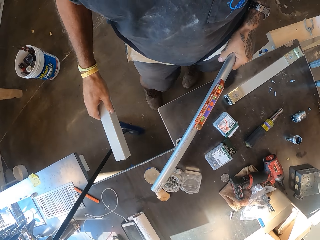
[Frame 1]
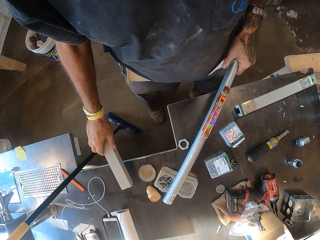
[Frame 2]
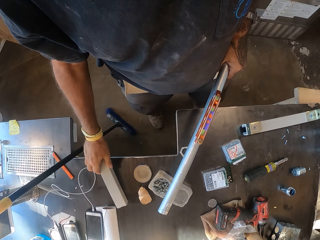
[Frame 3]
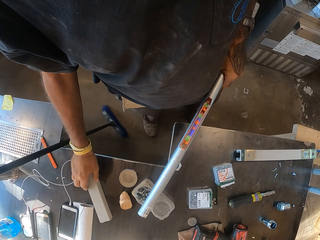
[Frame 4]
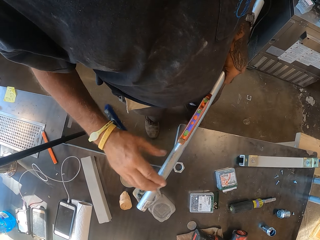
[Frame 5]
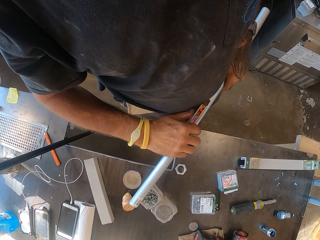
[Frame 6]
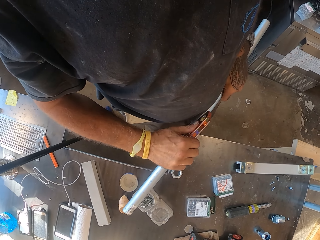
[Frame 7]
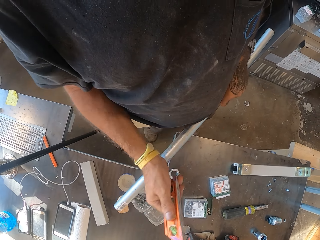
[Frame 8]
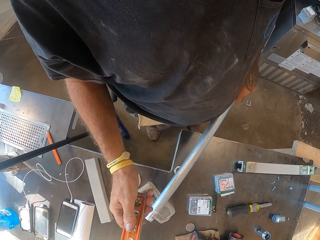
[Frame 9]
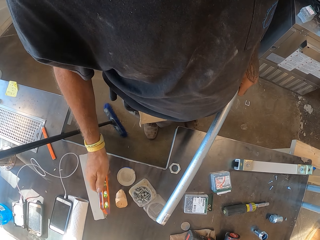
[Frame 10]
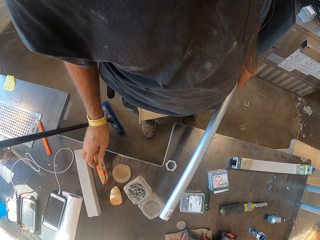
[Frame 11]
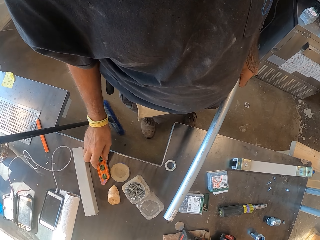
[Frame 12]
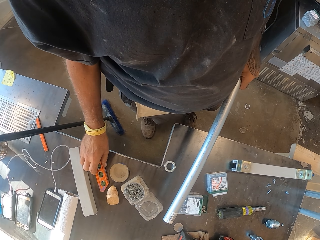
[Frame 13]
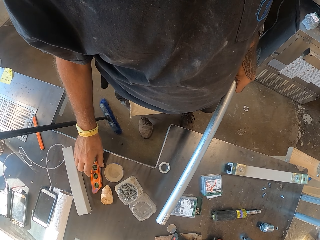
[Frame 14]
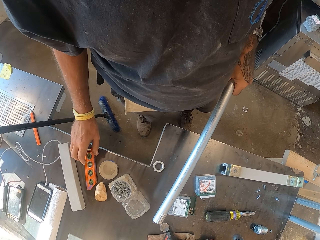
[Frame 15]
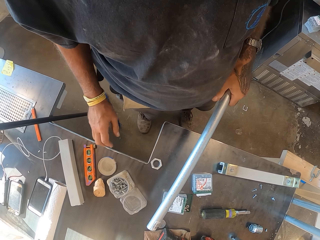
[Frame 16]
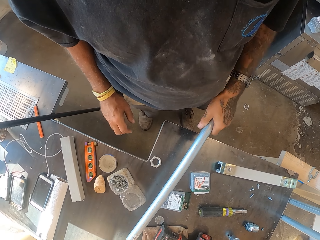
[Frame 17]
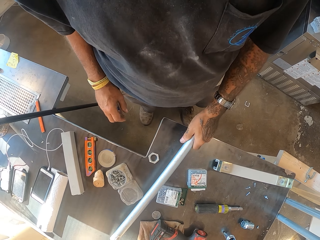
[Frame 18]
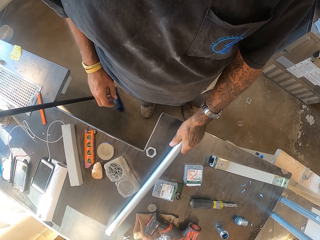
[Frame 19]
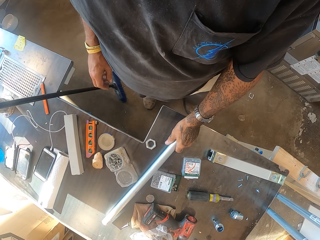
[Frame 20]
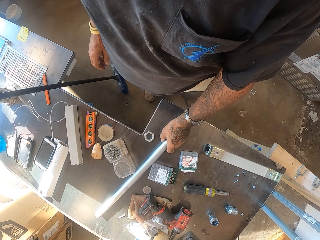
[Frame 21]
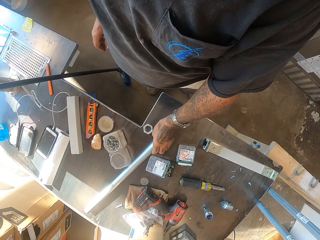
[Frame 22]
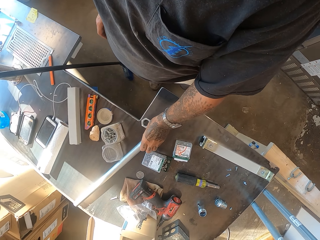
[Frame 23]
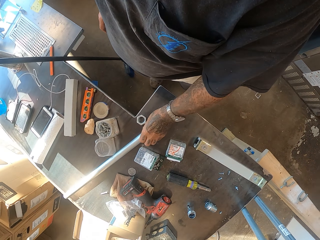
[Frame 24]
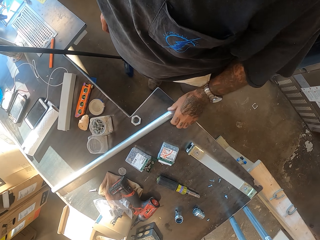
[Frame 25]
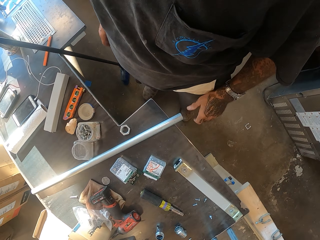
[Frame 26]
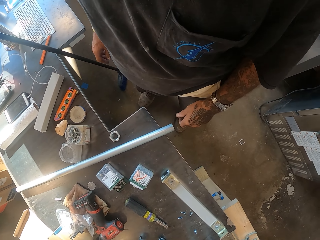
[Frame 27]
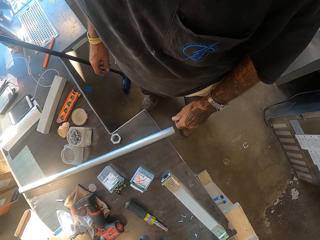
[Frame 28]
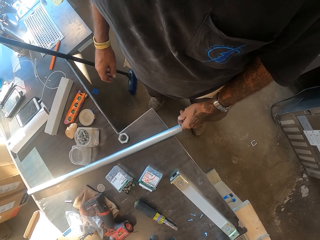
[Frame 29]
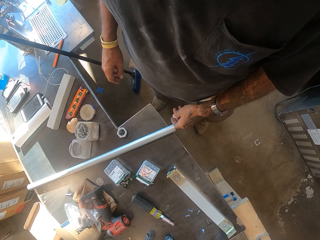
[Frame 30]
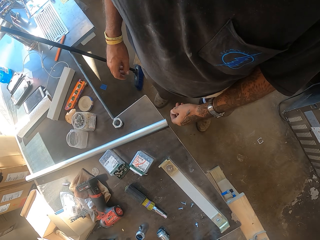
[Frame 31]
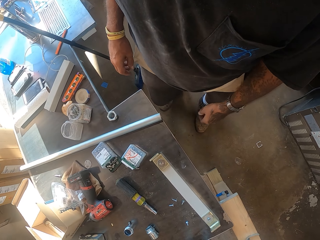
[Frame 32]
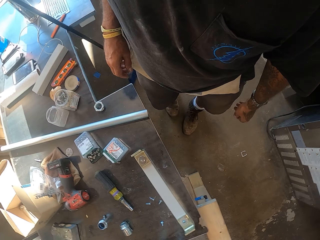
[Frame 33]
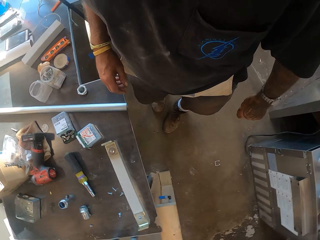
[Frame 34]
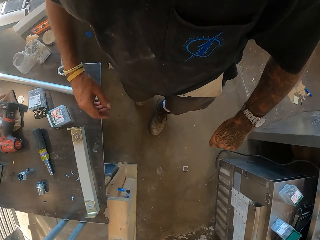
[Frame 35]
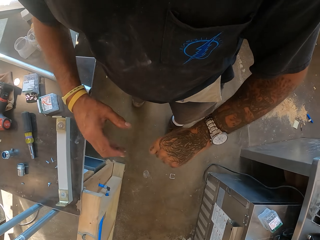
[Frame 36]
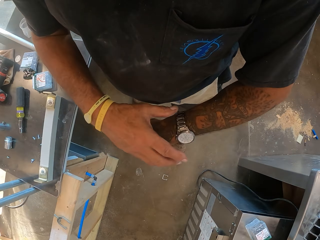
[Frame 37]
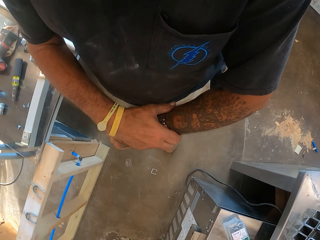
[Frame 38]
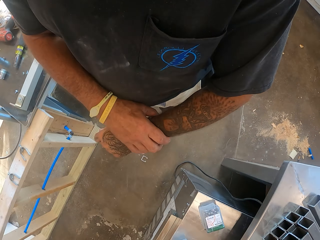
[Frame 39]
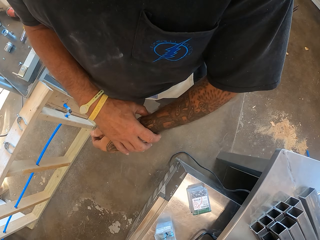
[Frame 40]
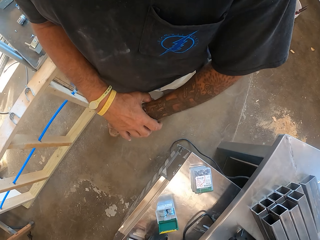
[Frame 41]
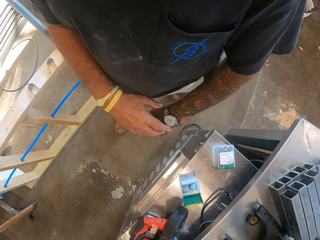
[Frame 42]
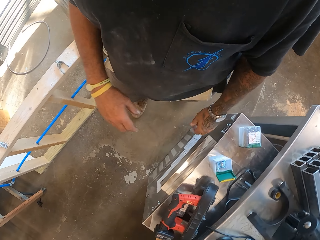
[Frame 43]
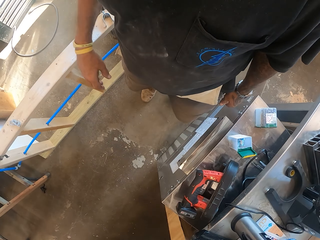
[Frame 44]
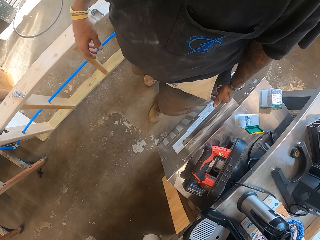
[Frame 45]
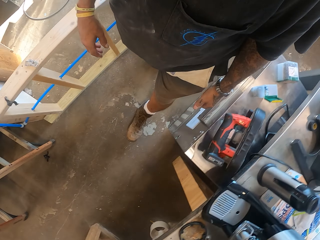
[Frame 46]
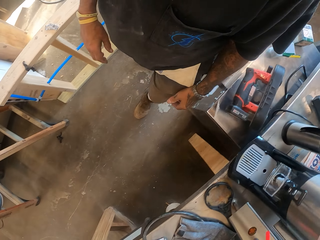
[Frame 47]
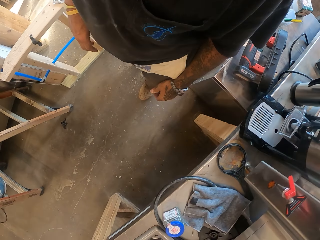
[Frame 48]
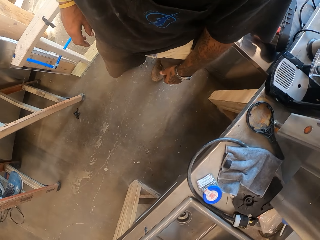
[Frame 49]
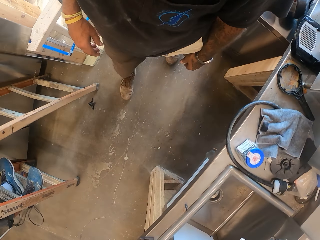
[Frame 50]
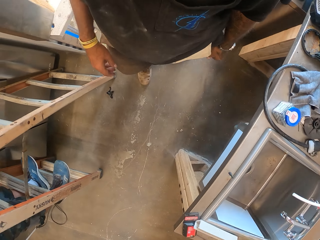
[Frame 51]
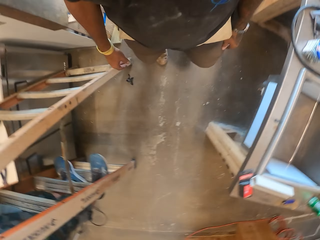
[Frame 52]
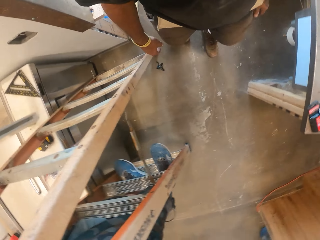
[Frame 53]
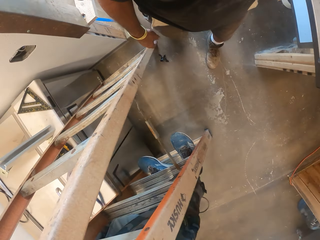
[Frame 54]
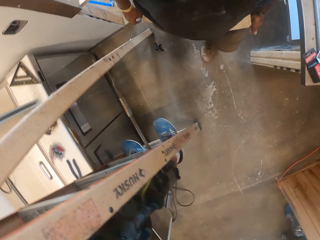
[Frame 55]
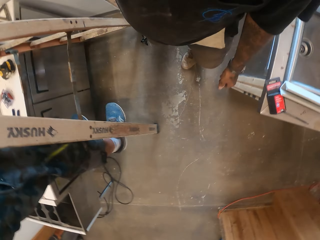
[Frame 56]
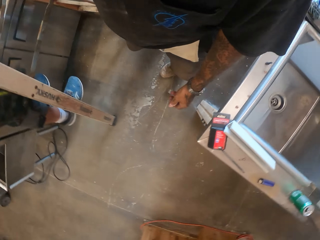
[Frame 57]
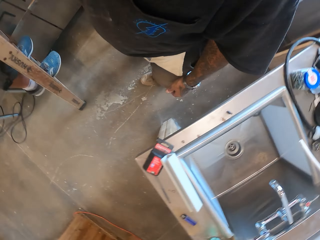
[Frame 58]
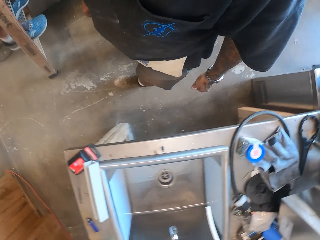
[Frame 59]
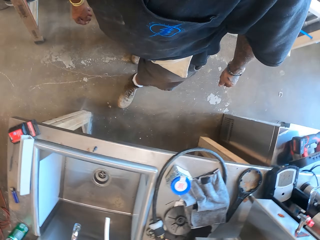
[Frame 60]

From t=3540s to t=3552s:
The camera wearer puts the rod on the table. They pluck a bubble level from the rod and put the bubble level on the table. They put the plastic on the table. They put the rod on the table. They walk in the garage, adjust the watch, and walk in the garage.

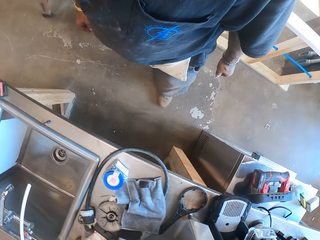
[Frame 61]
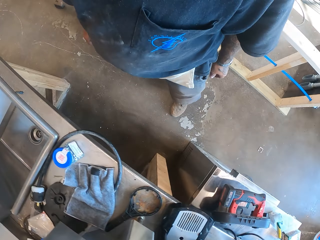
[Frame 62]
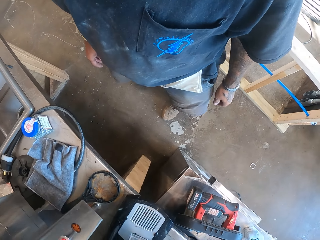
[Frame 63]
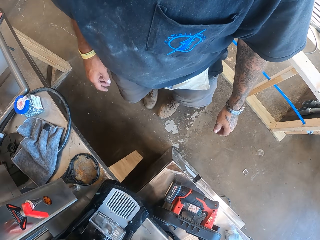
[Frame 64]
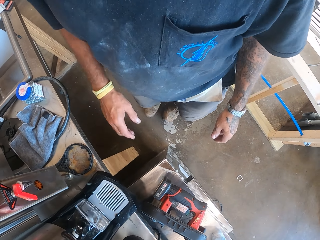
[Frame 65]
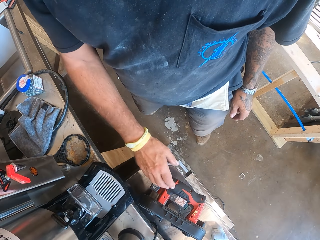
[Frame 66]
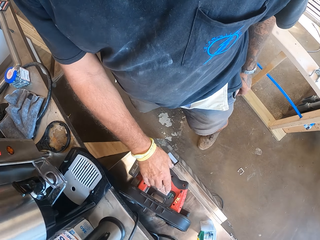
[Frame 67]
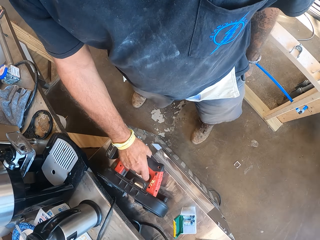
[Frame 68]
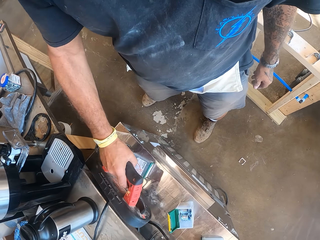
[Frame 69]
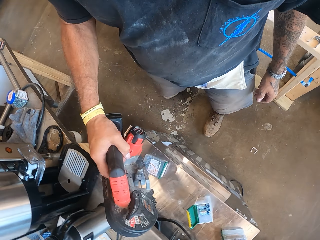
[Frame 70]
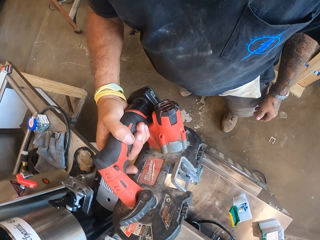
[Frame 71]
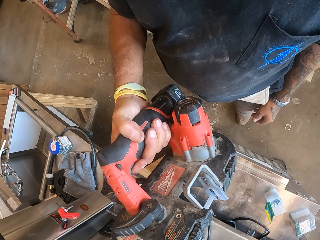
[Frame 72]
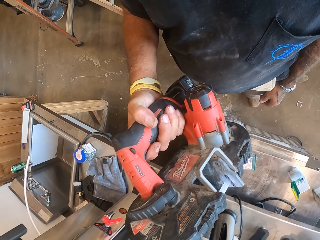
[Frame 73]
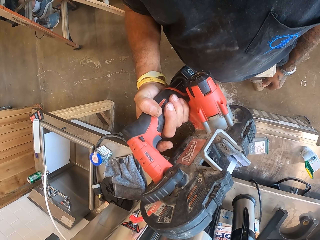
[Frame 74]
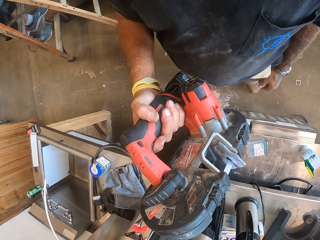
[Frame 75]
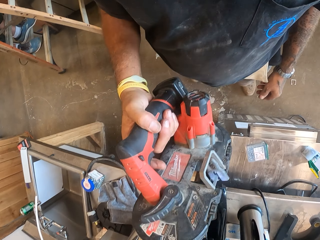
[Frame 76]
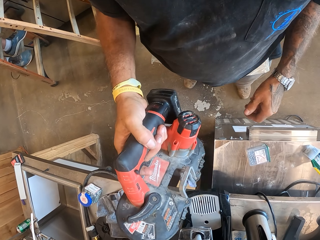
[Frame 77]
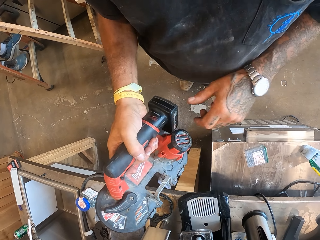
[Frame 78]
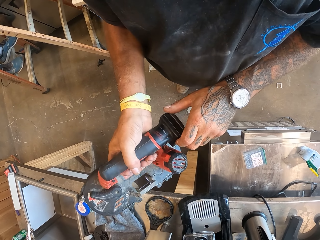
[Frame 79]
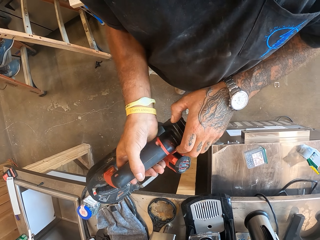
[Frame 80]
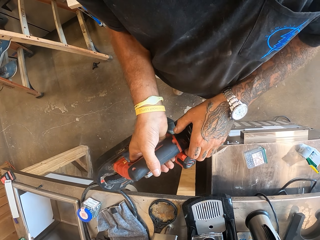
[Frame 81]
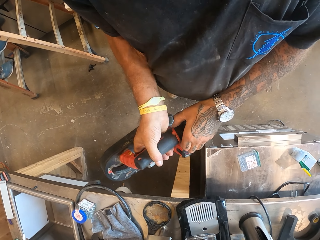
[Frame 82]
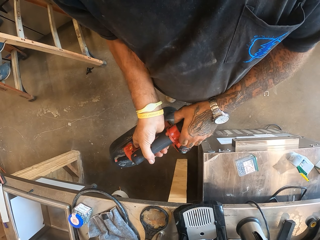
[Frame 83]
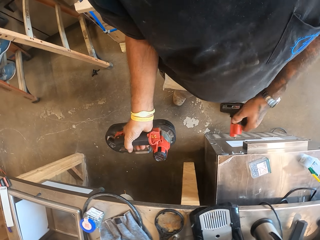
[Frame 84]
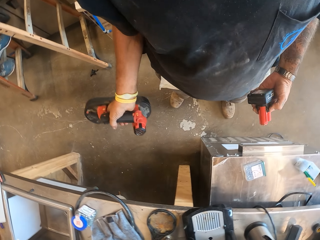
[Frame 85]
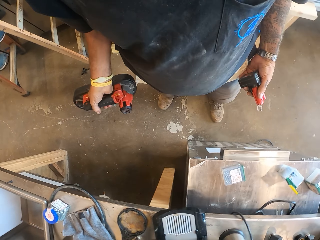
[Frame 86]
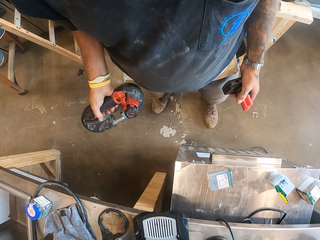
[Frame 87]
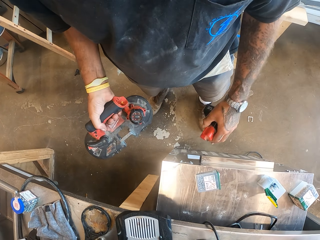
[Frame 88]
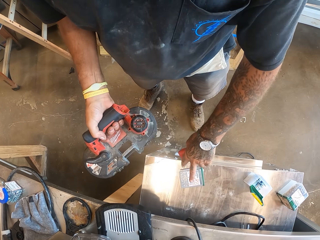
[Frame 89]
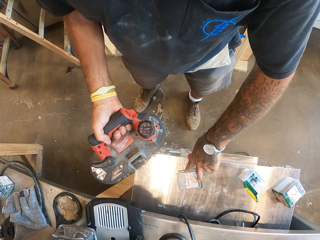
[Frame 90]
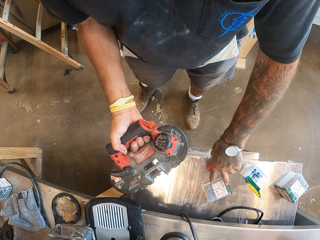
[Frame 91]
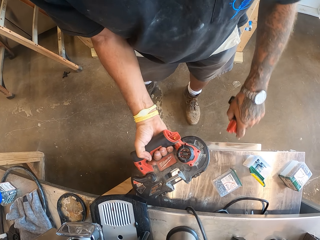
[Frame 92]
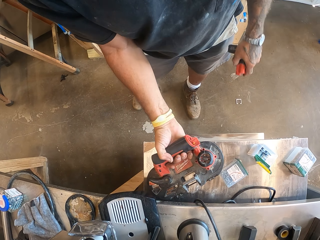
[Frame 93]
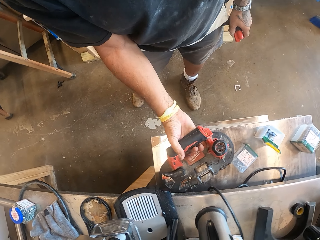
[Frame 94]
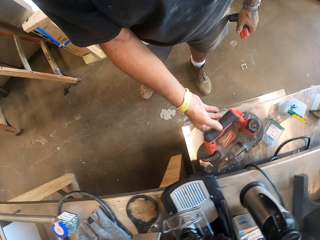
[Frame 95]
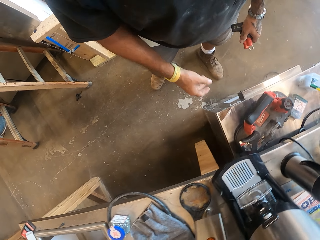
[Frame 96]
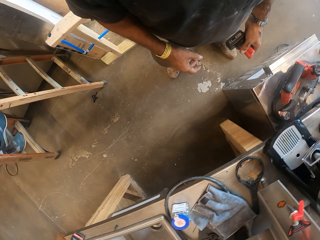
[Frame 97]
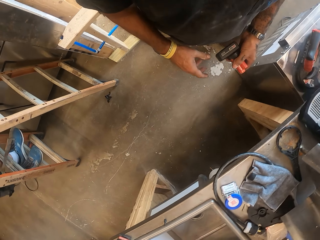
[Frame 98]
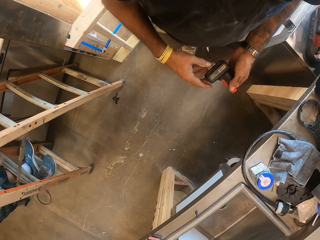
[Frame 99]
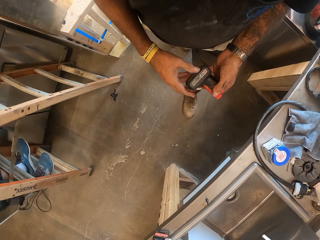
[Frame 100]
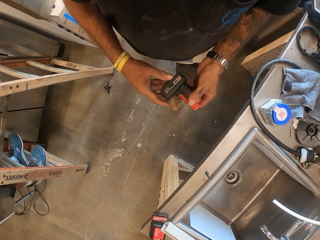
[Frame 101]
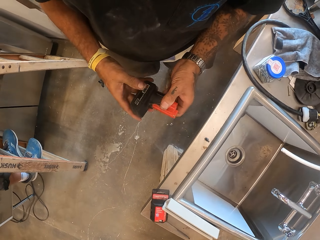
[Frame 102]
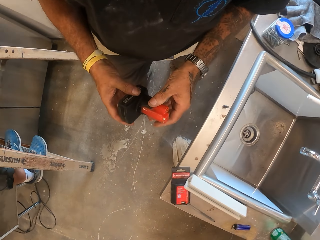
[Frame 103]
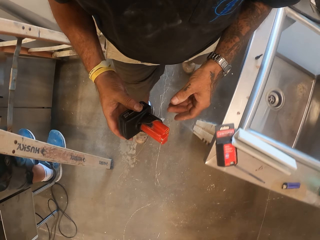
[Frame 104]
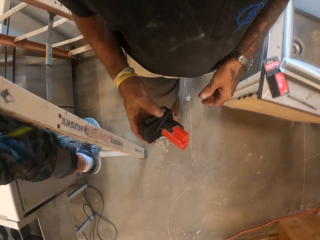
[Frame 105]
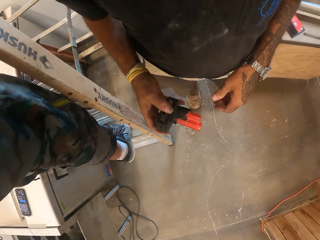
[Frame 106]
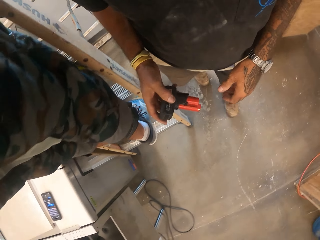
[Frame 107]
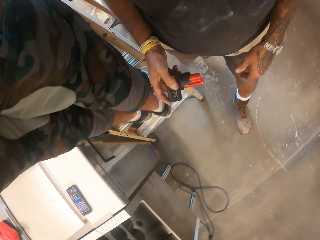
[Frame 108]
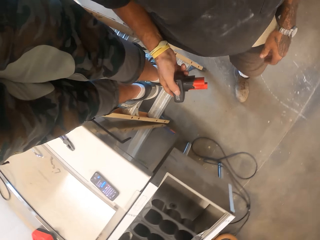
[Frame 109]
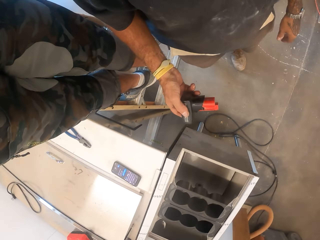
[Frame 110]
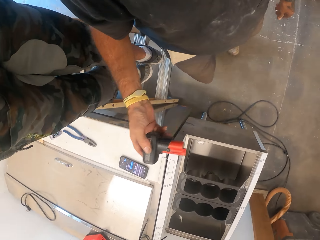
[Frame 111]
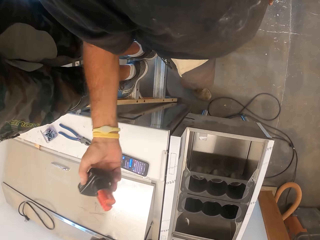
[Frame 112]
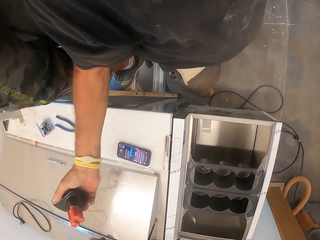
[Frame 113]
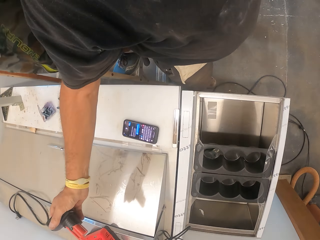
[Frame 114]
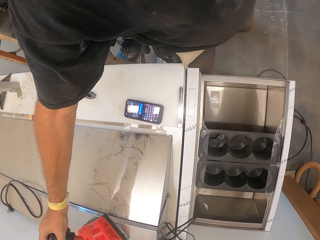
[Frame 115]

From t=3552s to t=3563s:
The camera wearer turns around. They pick up a grinder. They remove the adapter. They put the grinder on the table. They walk in the garage. A person stands on the ladder.
